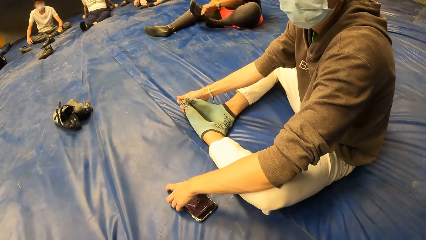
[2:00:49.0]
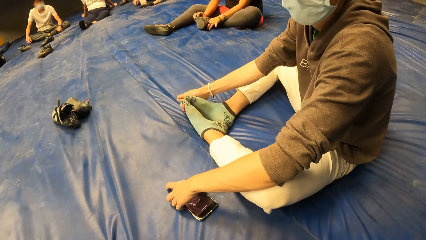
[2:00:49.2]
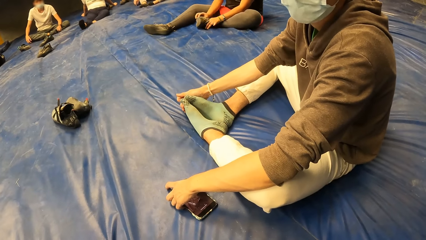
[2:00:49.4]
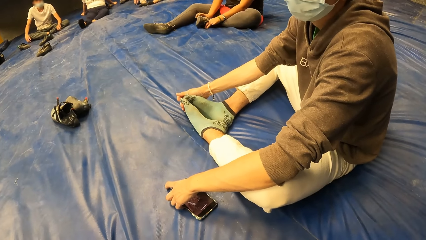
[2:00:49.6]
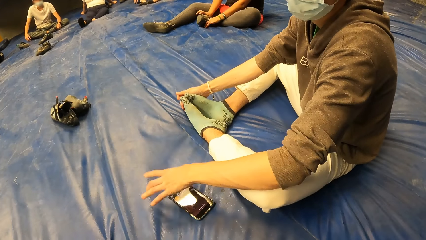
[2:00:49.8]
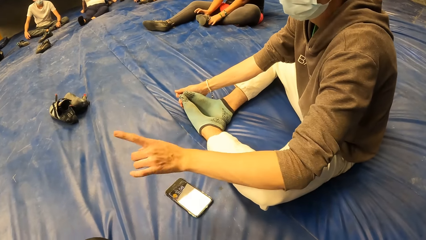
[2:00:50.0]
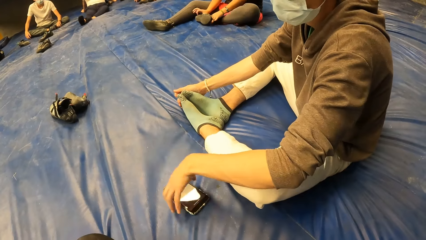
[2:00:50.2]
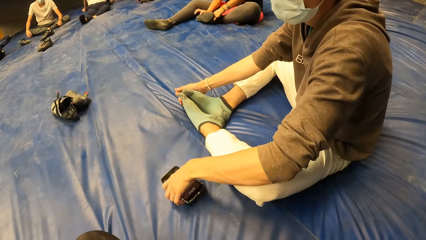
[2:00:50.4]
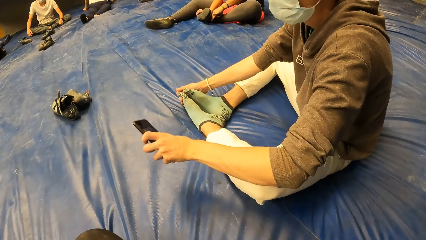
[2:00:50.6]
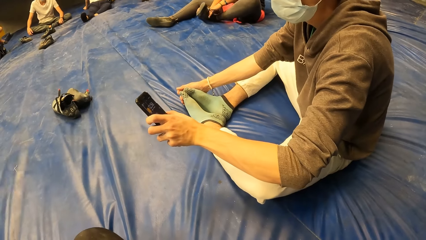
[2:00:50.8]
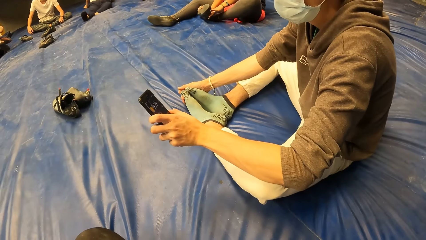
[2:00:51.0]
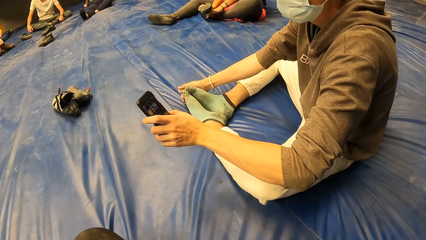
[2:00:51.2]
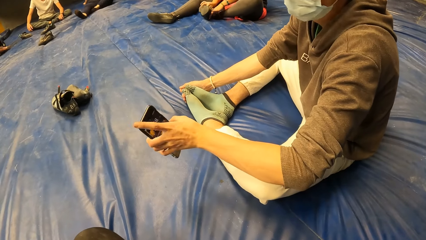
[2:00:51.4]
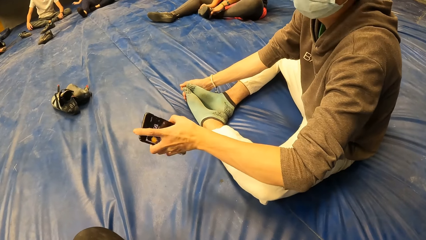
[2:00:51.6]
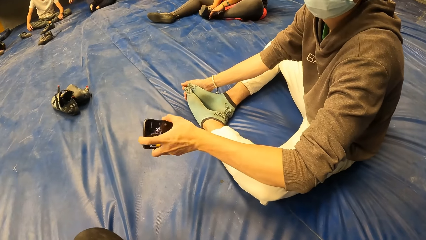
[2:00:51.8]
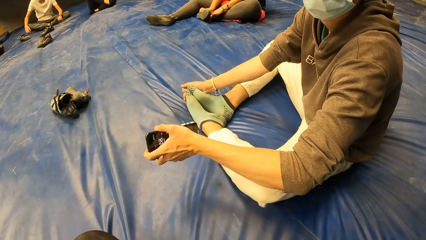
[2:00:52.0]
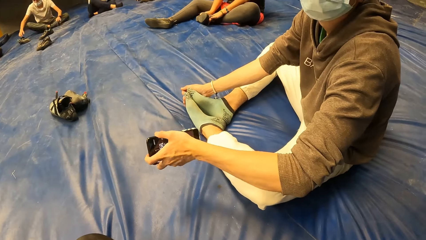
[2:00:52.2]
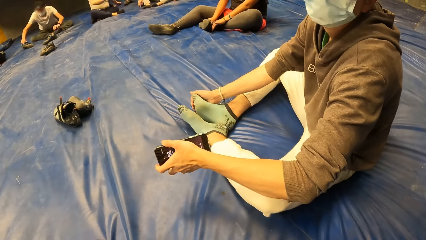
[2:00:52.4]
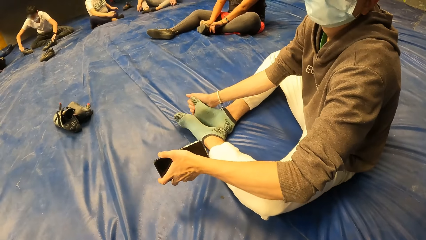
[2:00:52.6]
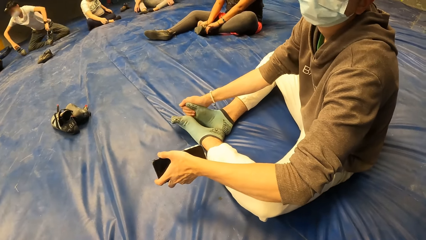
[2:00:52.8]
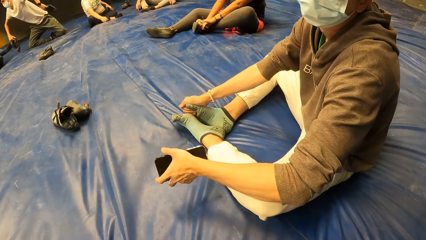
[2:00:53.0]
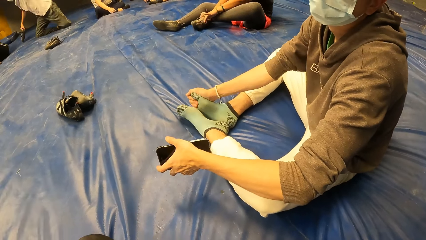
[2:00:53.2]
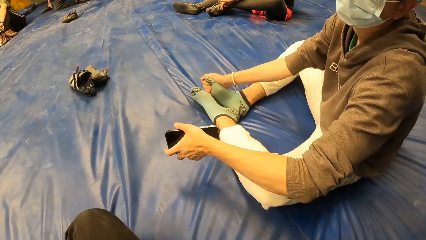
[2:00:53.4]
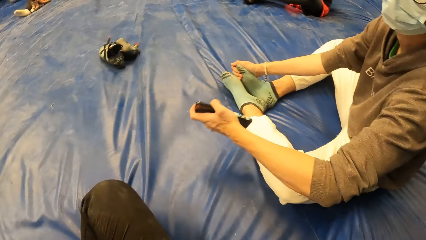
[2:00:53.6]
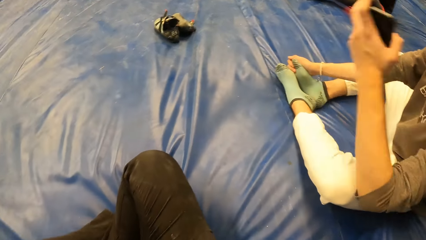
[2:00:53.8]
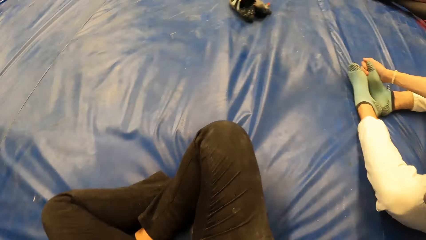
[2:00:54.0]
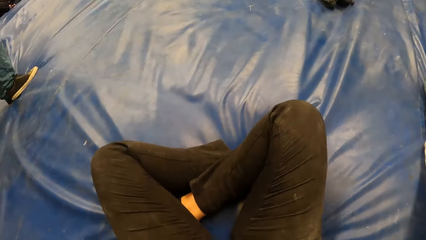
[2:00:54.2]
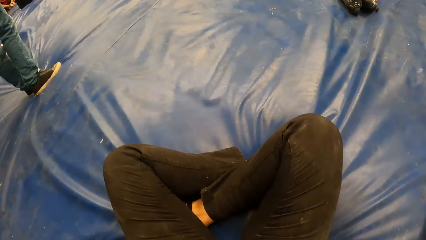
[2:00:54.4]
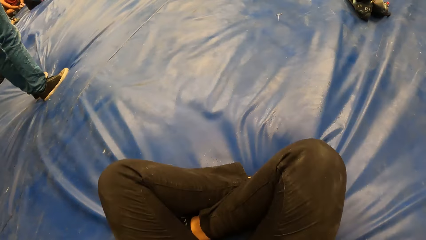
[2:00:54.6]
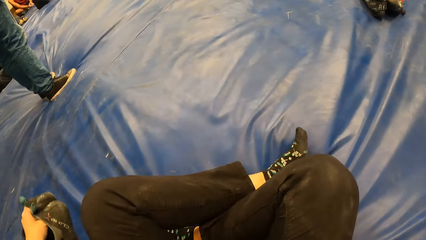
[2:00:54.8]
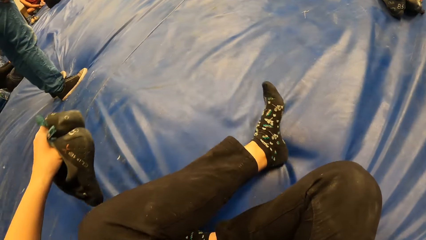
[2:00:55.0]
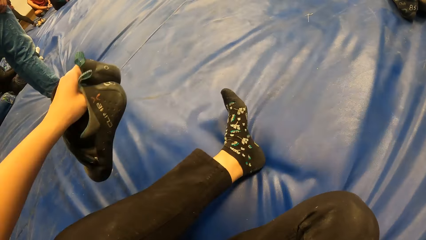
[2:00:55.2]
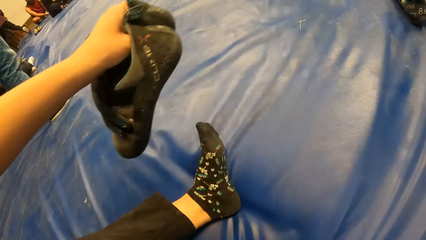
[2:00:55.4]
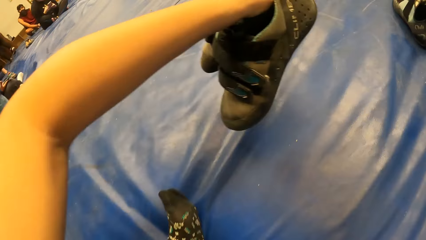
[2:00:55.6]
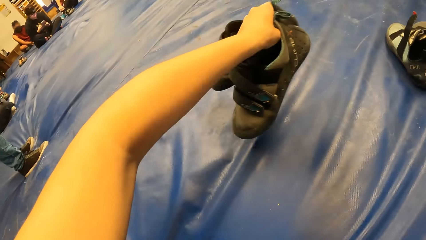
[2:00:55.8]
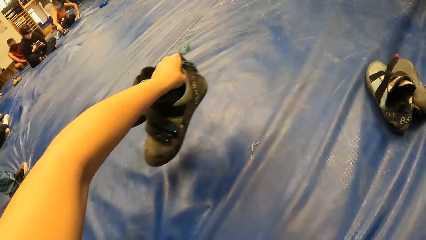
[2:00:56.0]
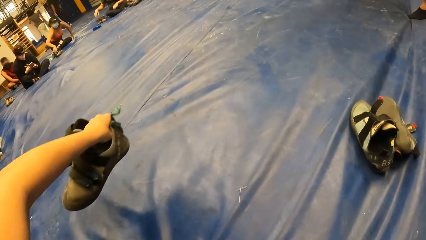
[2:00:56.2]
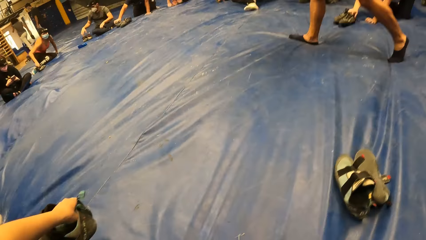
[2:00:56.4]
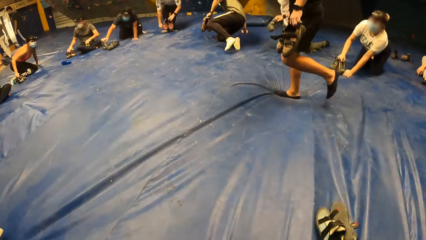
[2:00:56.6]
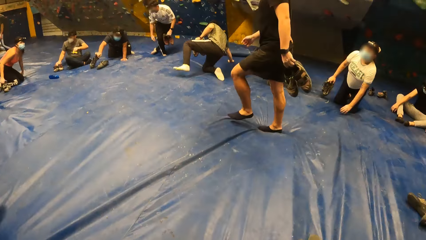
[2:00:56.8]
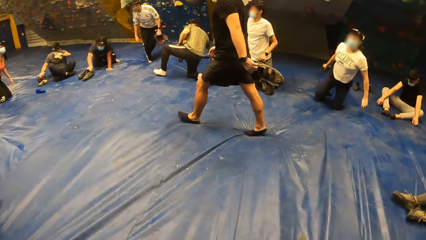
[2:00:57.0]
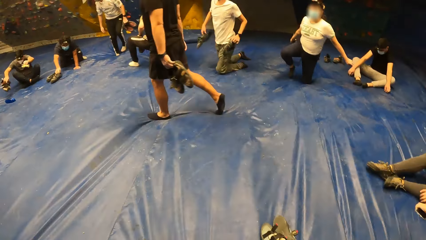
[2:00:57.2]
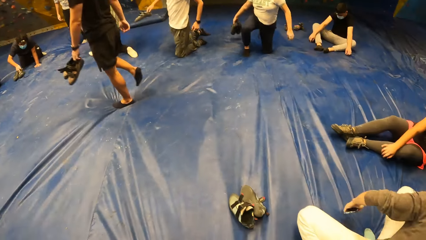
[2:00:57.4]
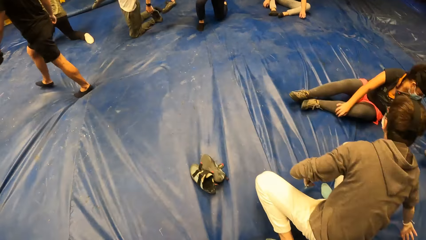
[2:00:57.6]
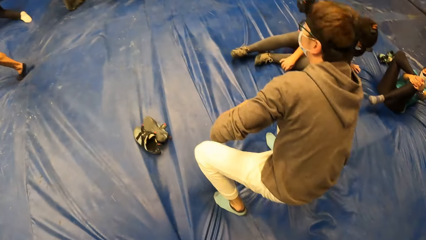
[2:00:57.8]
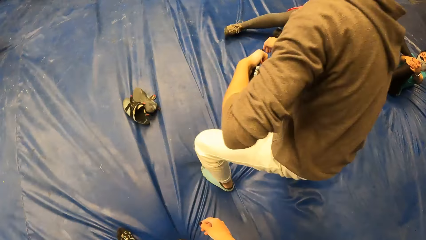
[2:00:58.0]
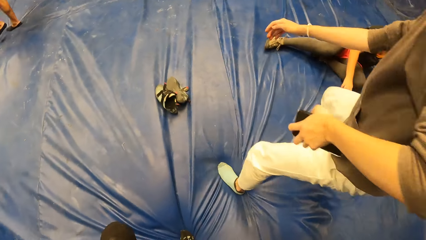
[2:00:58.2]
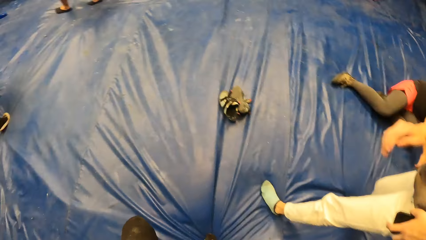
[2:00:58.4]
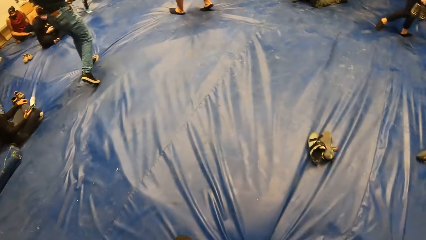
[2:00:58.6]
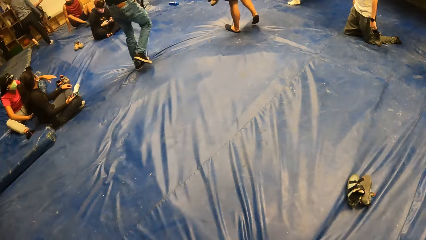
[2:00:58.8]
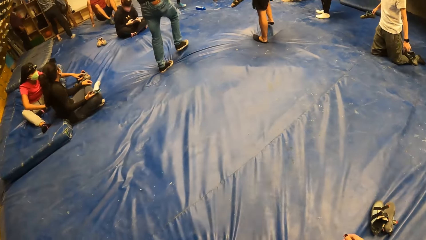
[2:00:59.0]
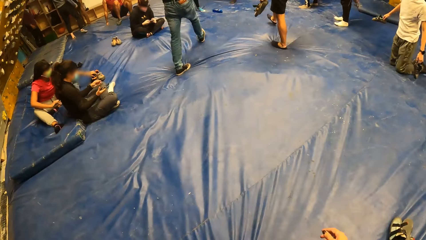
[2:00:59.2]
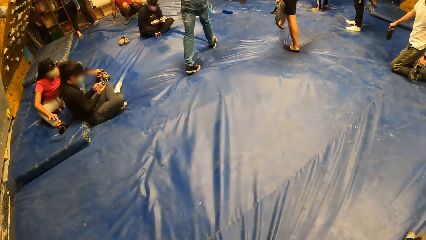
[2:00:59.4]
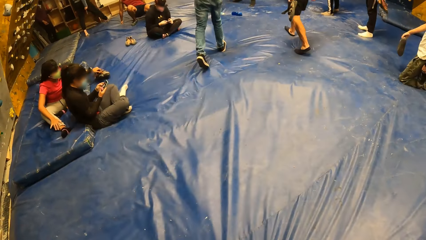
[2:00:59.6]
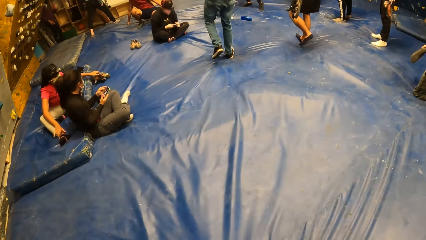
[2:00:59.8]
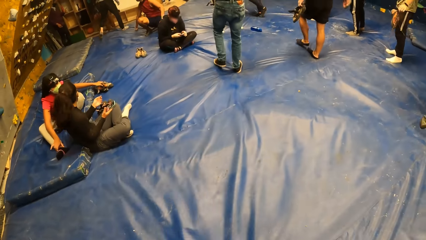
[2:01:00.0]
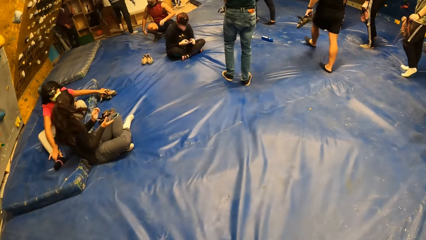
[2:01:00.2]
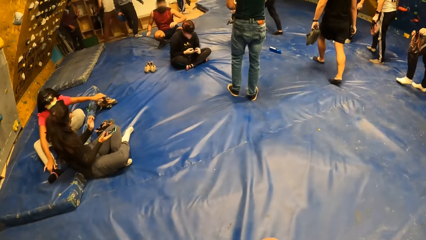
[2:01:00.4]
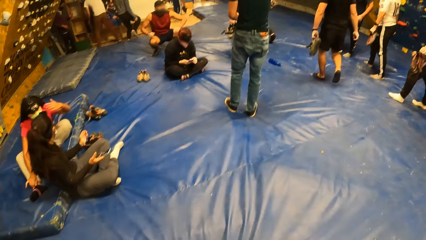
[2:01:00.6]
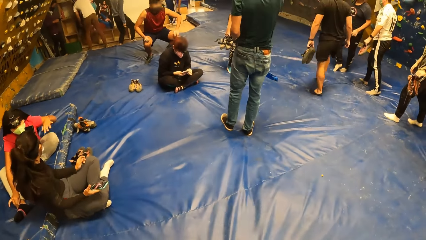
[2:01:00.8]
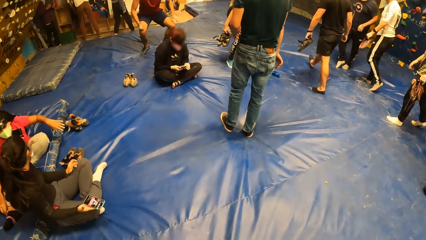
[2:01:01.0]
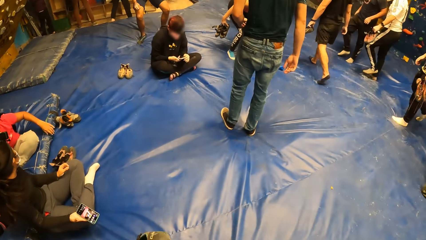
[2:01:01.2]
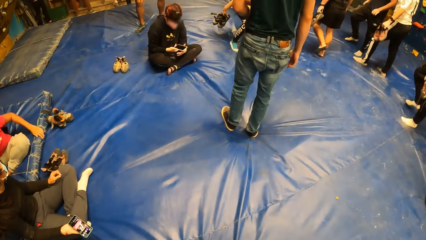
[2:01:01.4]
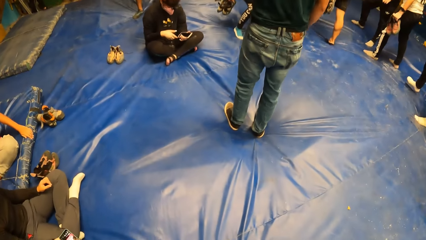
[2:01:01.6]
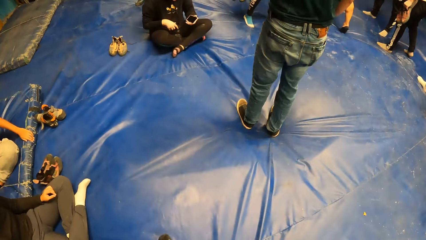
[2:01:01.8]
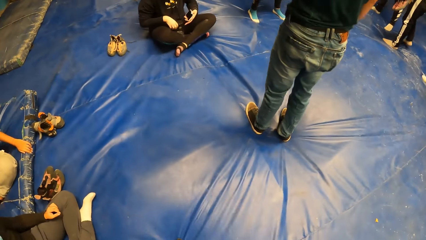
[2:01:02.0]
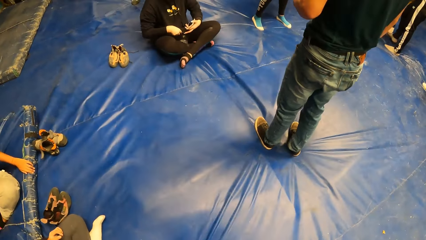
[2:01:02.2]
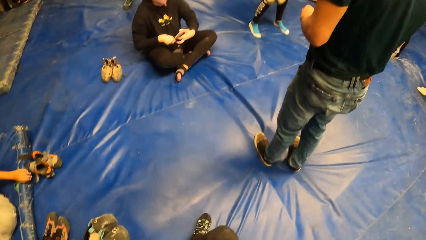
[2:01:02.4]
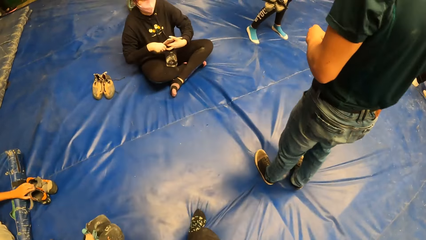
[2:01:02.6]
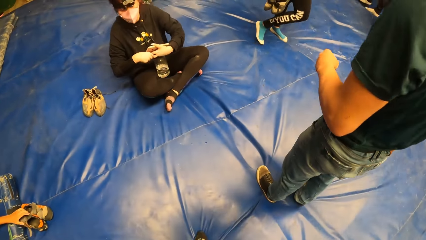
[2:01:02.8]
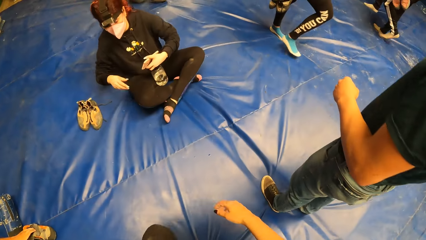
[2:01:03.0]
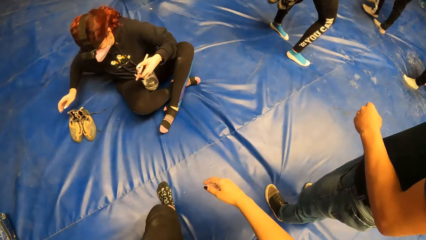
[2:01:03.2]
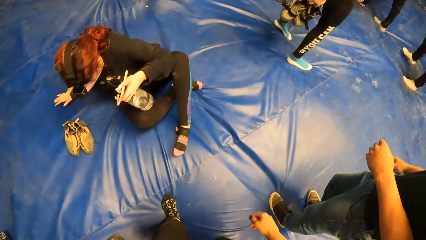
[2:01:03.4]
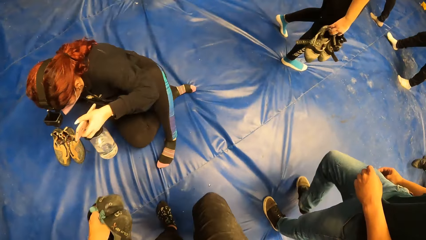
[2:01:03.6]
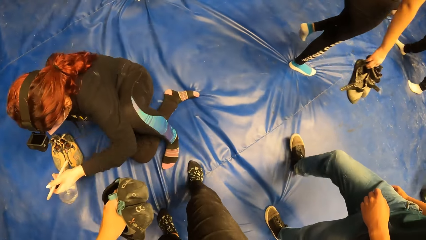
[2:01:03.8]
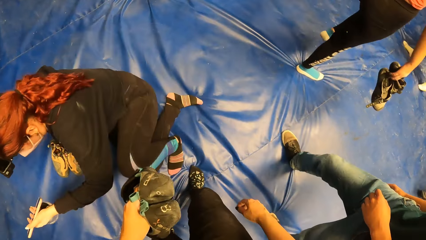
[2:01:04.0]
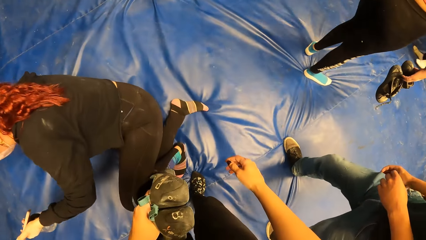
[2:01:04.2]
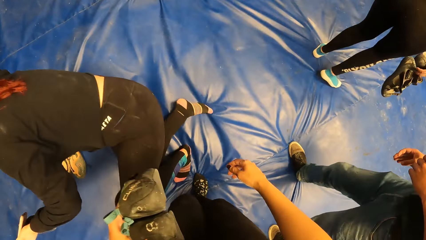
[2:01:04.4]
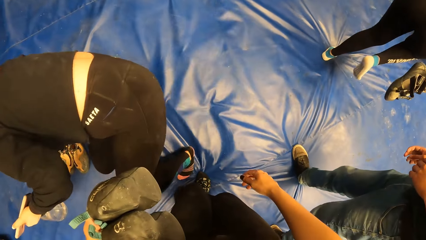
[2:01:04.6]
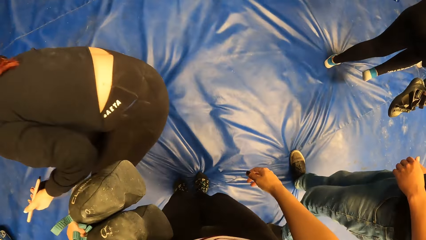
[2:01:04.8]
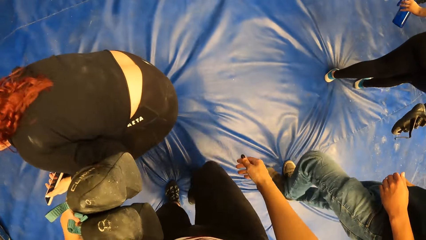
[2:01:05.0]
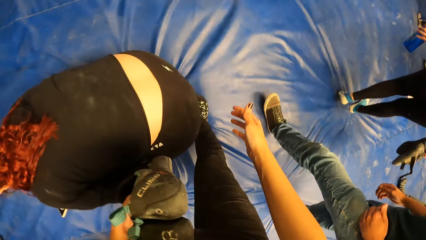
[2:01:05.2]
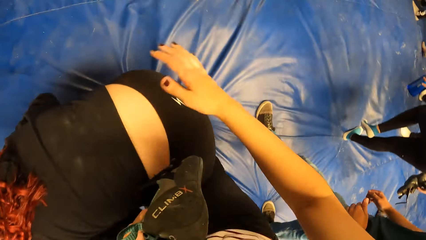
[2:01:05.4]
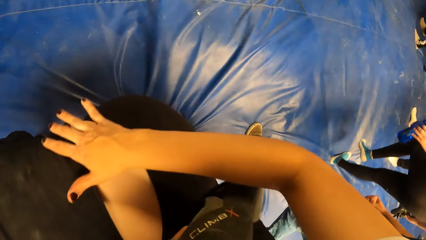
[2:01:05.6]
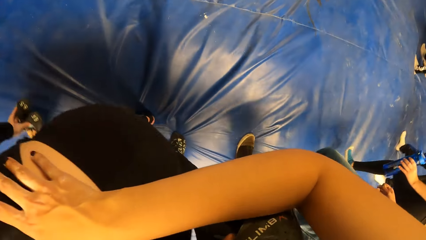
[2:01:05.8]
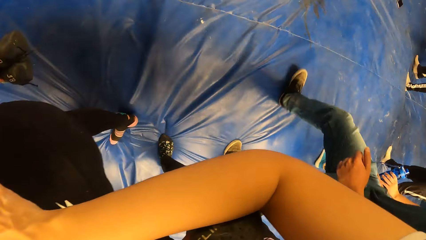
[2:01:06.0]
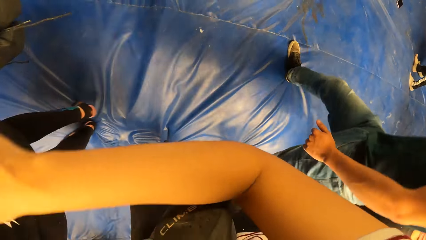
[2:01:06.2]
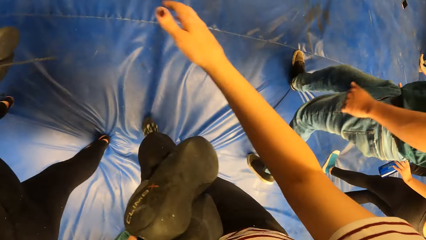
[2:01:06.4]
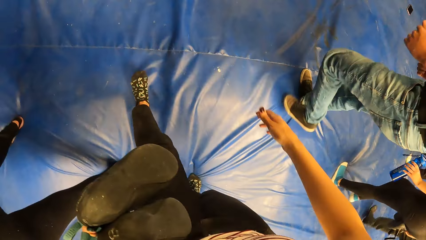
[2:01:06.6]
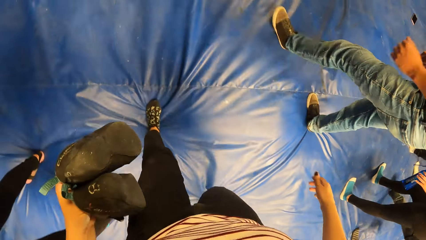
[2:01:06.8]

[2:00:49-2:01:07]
The man carries the phone with his left hand. The camera wearer stares around. She carries the shoes with her left hand. She gets up from the mat. She walks on the mat. She touches a woman's back with her right hand.
